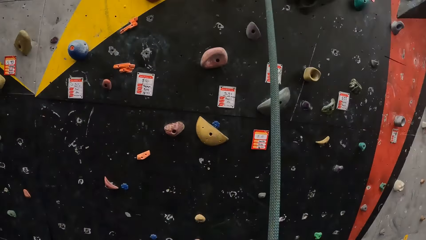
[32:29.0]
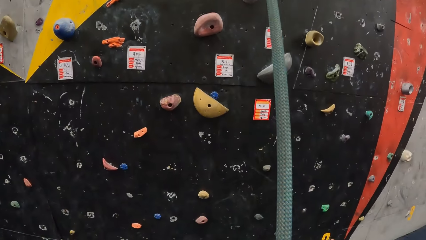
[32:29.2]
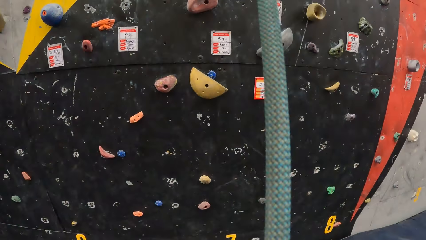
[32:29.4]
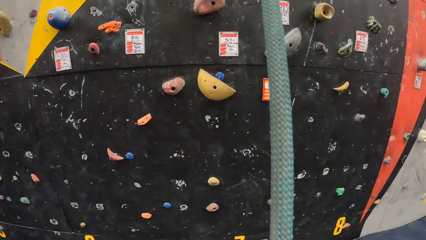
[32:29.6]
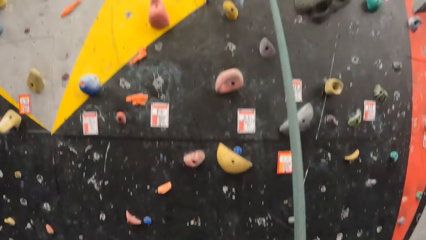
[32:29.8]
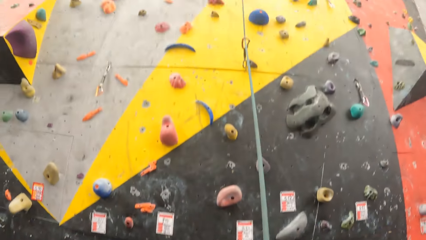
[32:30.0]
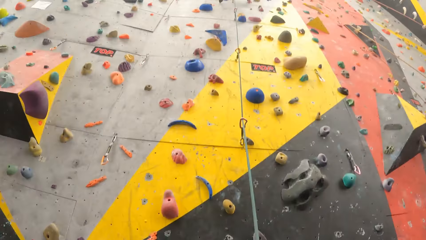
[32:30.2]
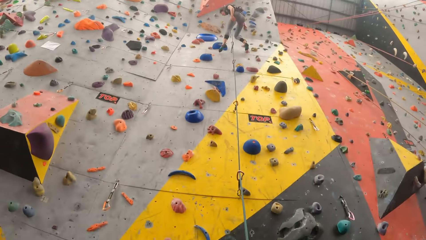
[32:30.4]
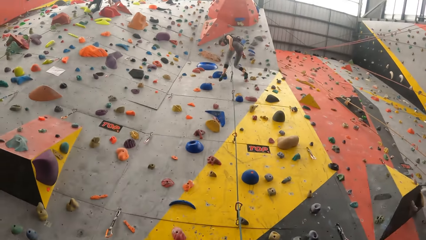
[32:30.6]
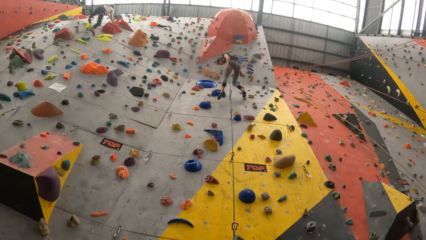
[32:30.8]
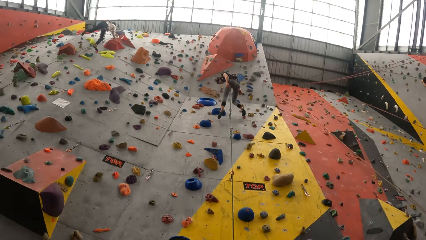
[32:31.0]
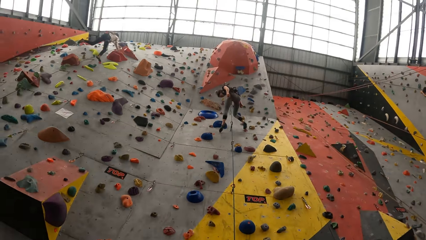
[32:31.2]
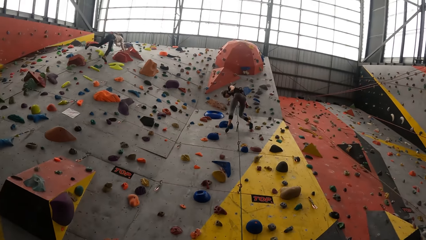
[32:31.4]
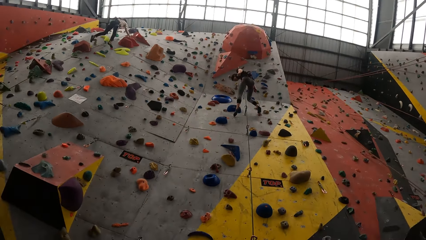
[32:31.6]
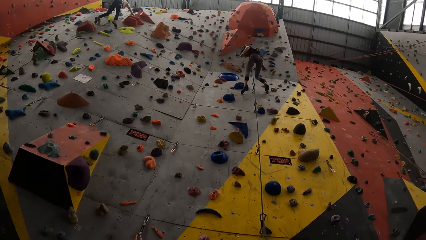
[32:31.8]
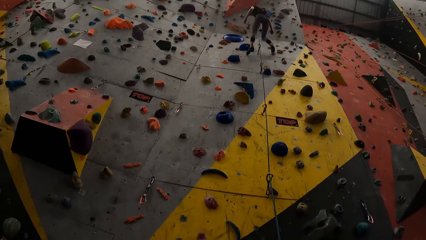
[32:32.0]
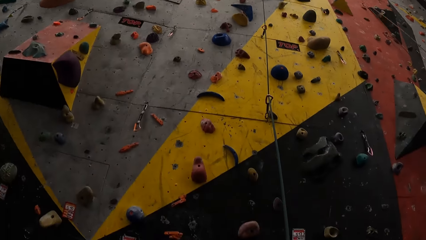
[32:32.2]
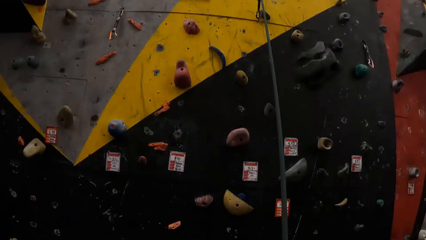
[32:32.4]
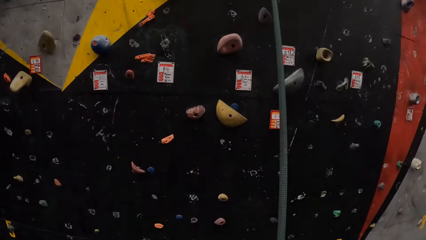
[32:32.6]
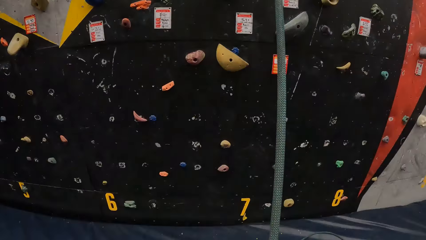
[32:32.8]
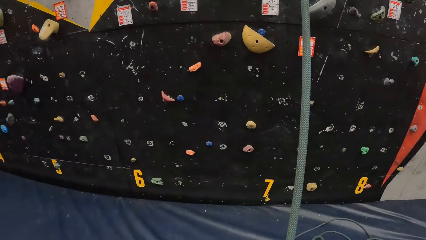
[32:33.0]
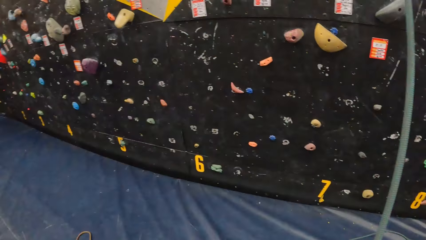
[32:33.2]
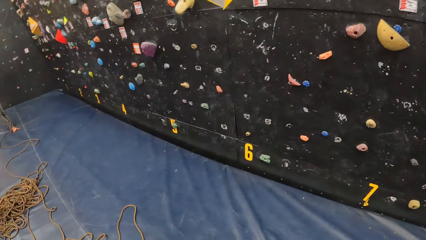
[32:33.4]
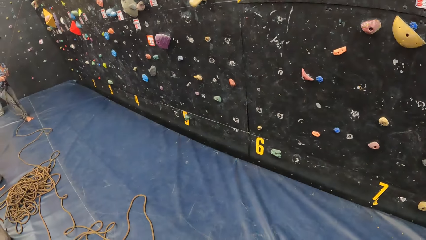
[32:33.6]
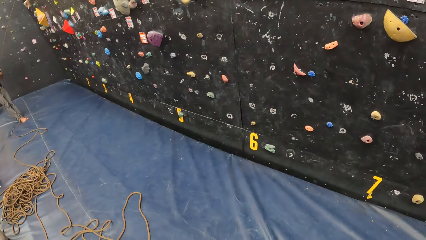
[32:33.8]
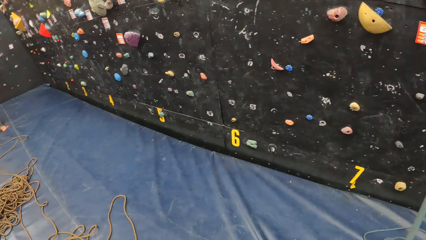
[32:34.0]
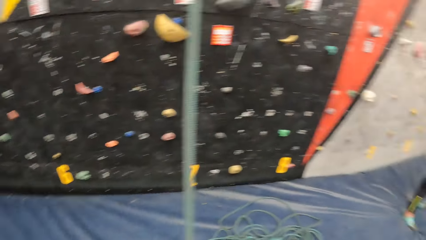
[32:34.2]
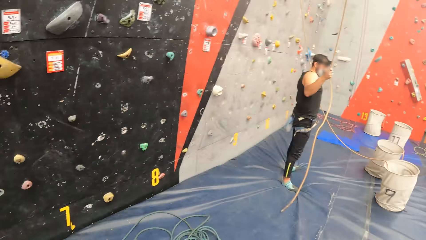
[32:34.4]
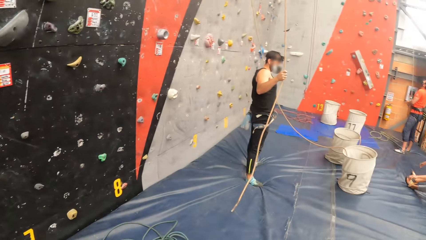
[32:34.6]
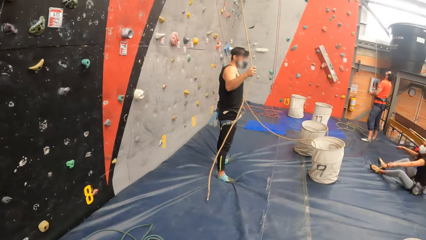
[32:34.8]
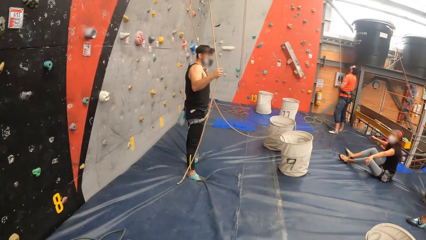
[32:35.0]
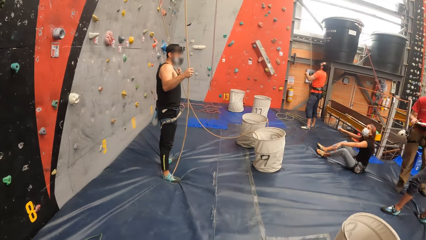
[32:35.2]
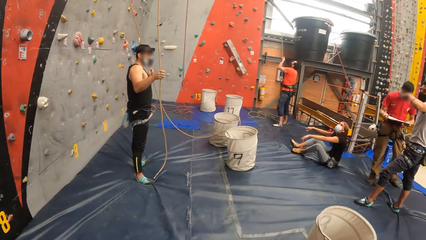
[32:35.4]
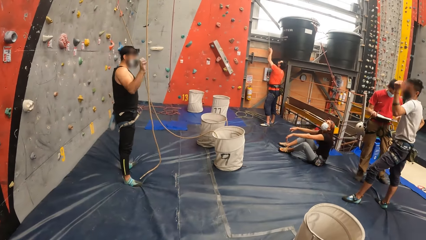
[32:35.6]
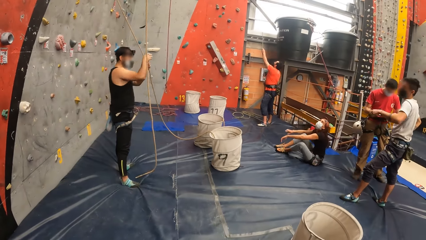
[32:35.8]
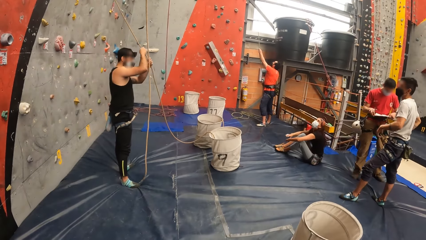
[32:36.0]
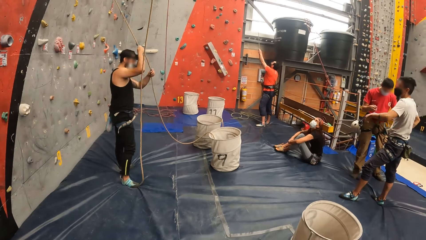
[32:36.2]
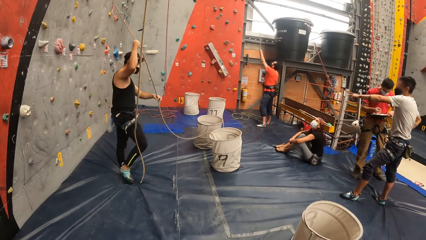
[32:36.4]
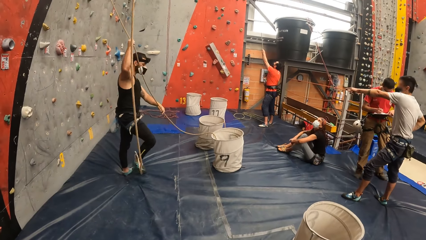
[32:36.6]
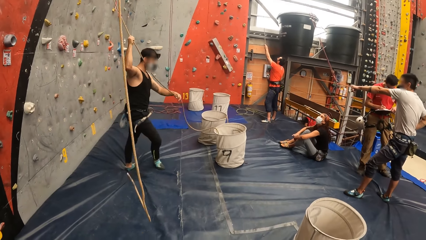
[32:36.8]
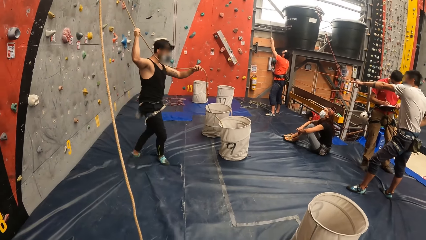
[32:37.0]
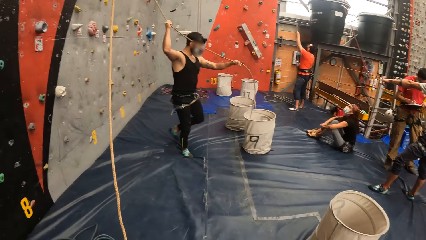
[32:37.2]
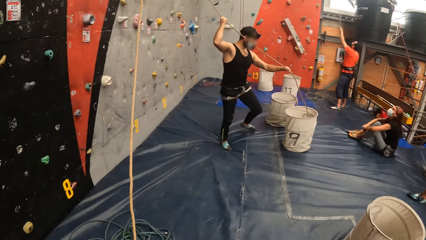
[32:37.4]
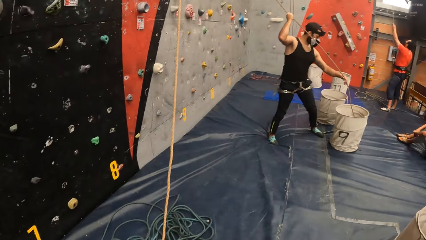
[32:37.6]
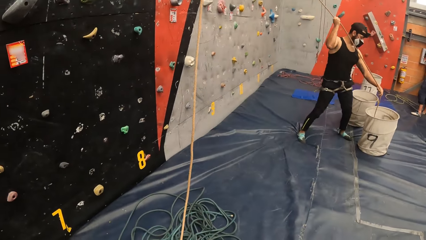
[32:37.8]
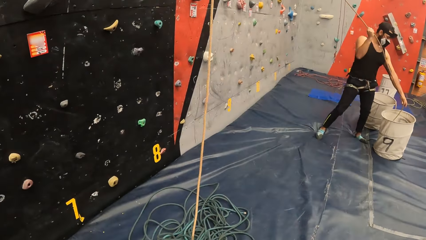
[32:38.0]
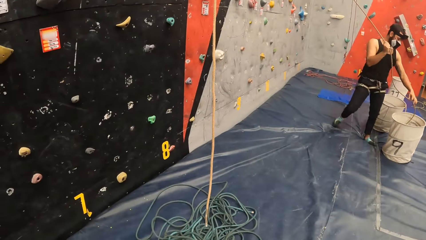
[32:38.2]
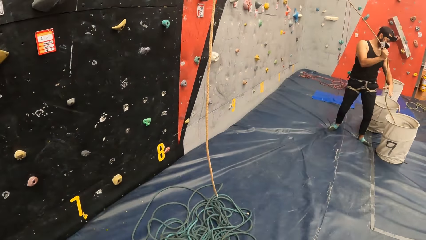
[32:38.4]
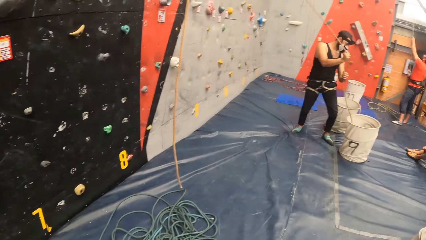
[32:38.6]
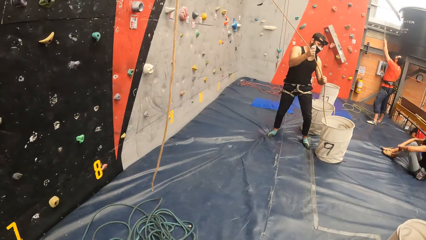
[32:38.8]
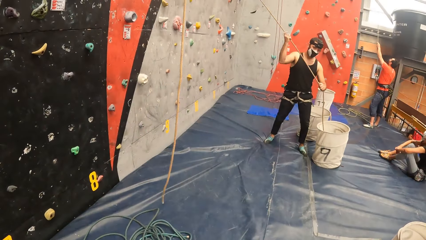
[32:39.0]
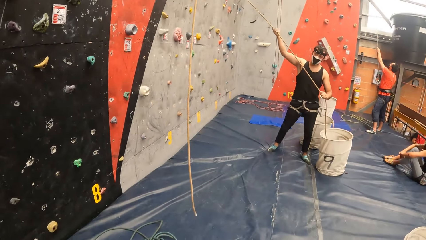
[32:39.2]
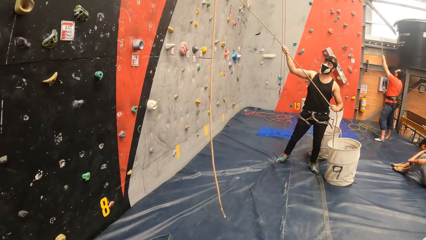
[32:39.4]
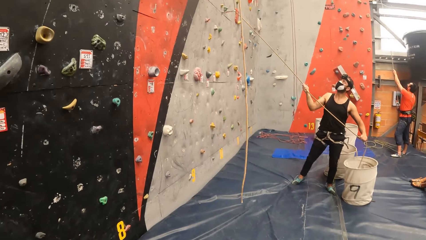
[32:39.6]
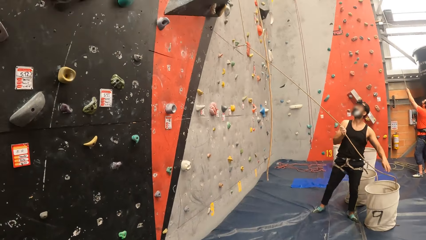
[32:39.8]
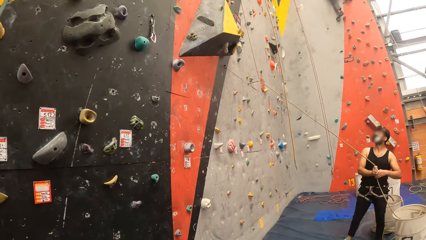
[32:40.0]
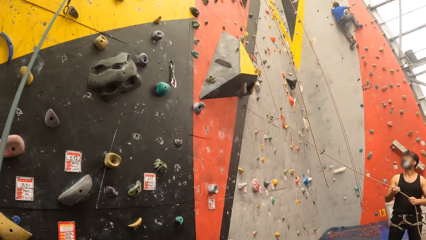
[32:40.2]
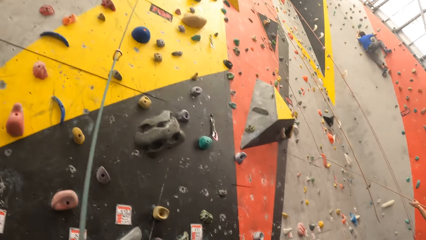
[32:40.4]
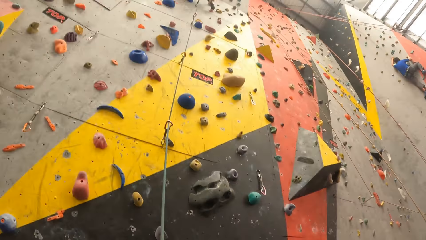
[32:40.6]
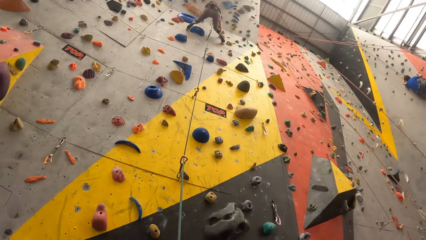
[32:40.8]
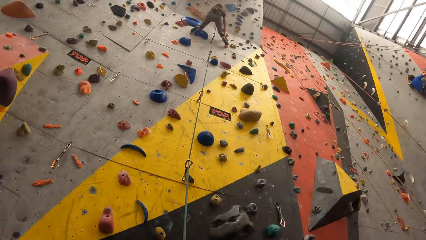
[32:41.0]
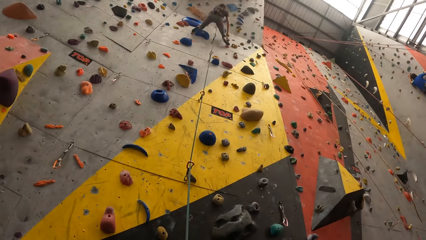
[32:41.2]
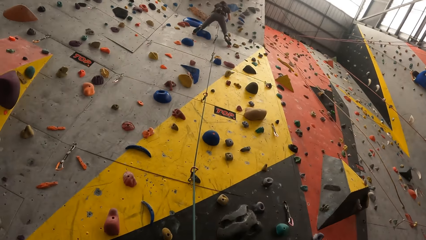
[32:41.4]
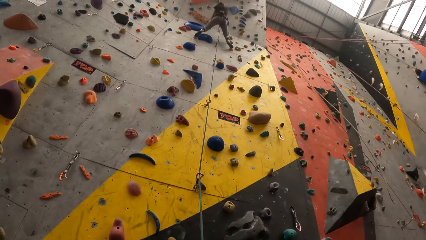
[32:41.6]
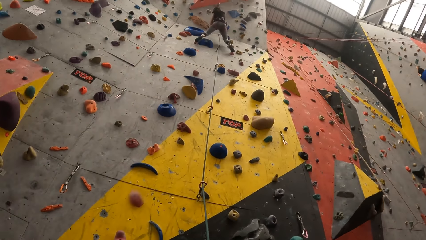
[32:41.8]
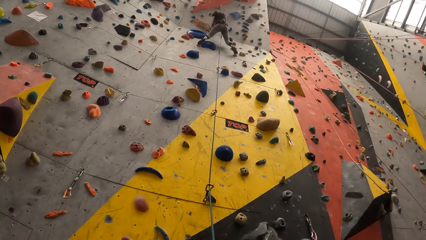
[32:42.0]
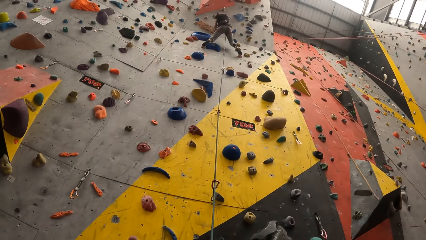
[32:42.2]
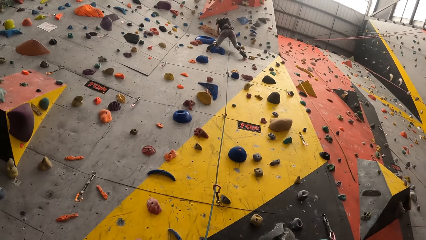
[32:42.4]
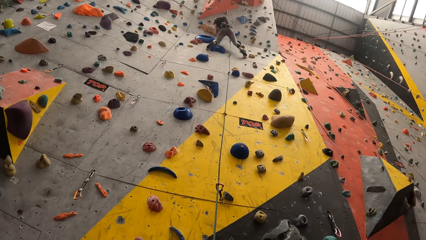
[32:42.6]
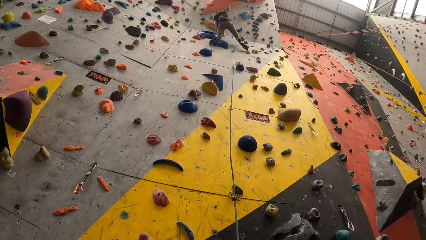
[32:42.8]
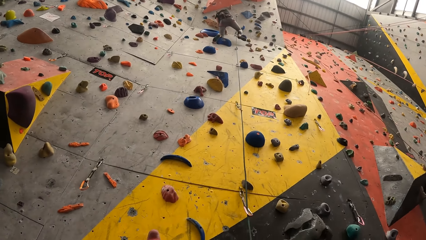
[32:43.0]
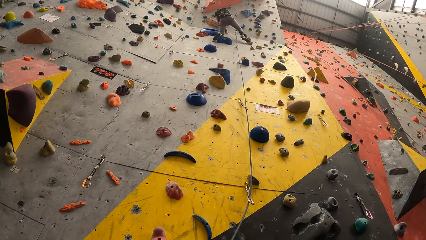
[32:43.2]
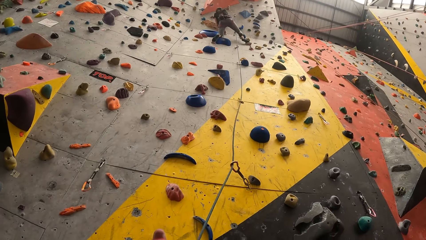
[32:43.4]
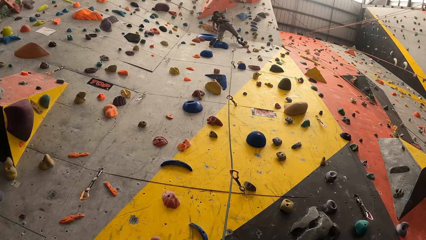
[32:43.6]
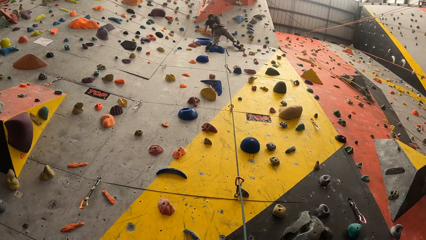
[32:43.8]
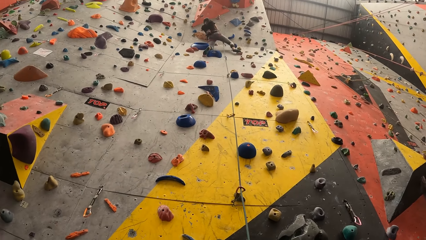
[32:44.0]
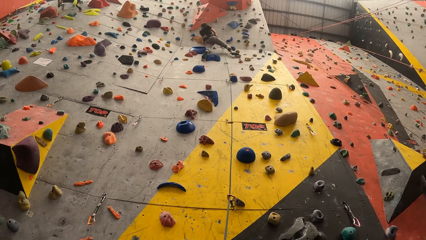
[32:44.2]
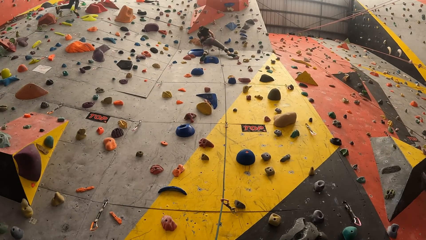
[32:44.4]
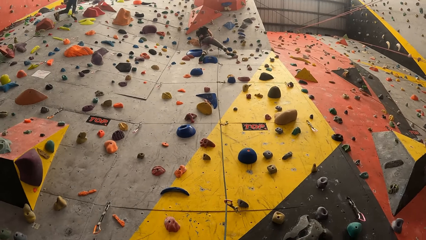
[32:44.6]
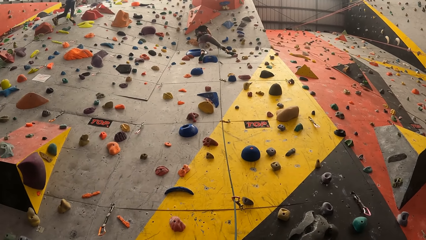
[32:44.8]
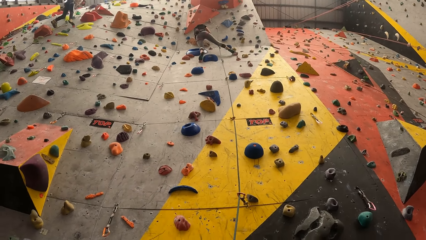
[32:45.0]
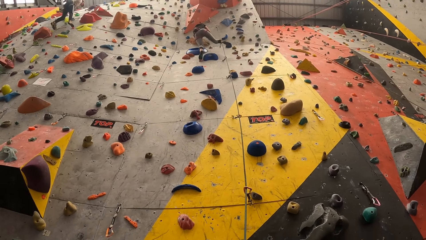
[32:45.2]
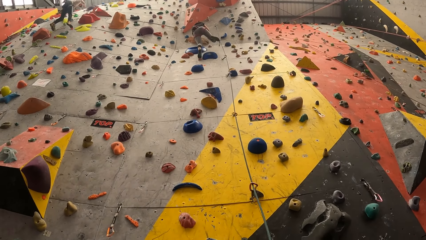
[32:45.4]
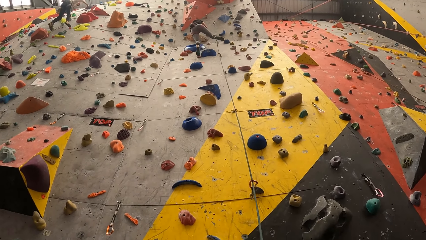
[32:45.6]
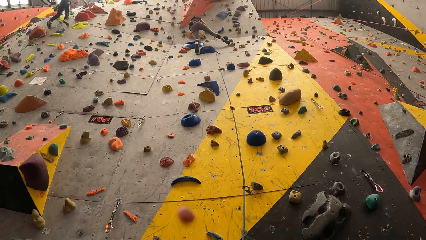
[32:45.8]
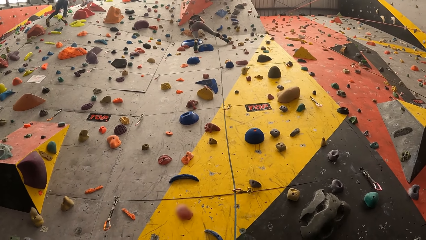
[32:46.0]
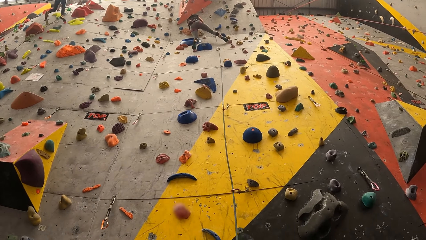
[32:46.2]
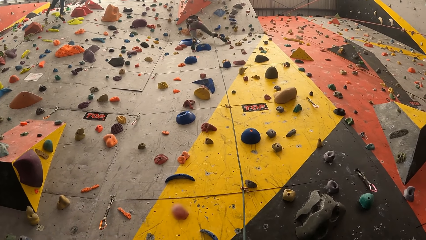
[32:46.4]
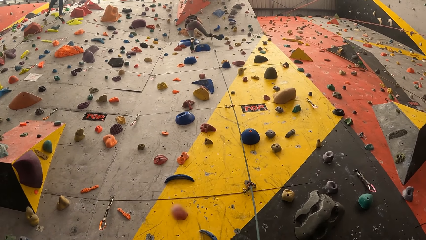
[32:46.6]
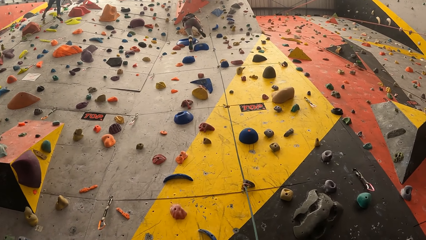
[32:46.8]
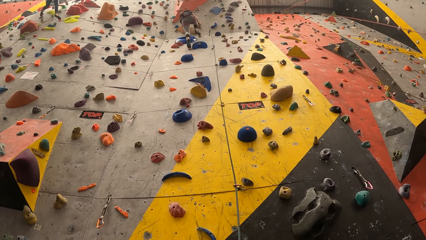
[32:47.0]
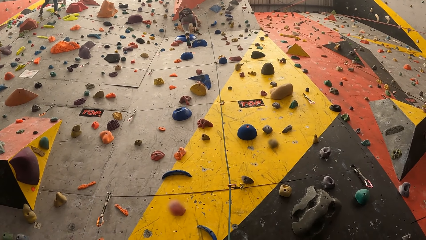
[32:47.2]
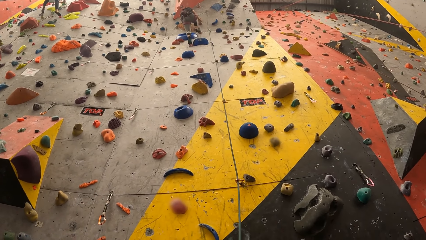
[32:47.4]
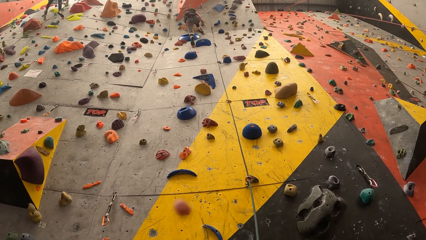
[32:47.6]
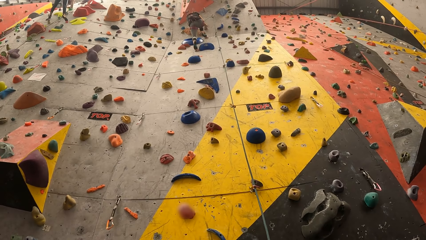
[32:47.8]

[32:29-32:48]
The camera wearer holds a rope. They look around. They look at a man. They interact with a woman.
